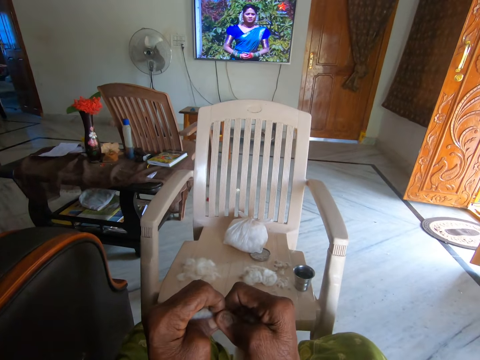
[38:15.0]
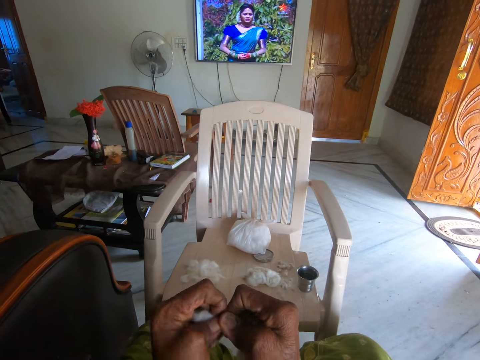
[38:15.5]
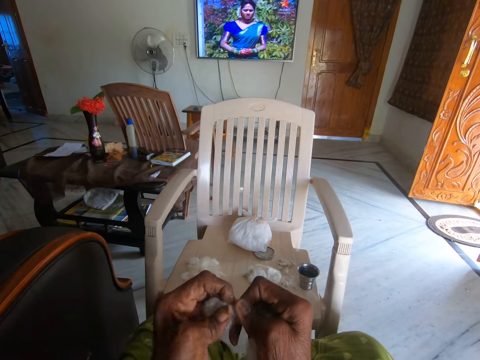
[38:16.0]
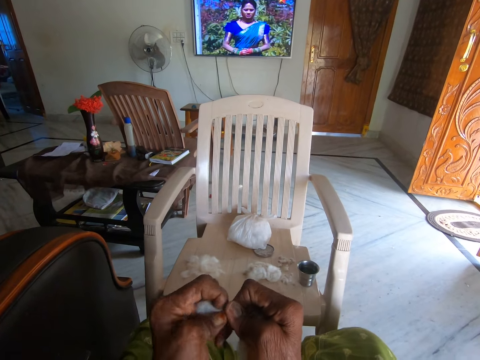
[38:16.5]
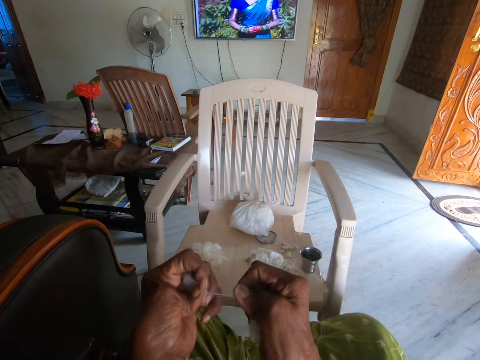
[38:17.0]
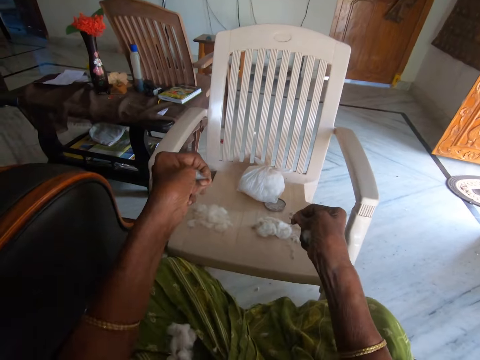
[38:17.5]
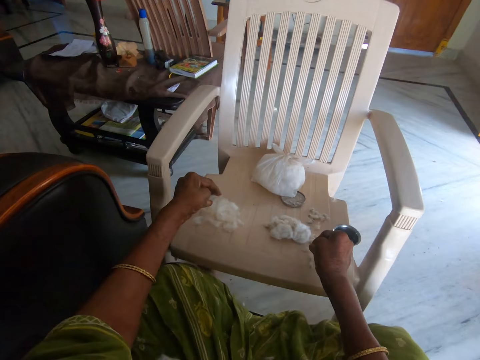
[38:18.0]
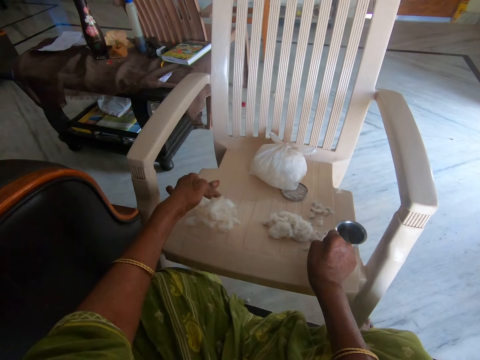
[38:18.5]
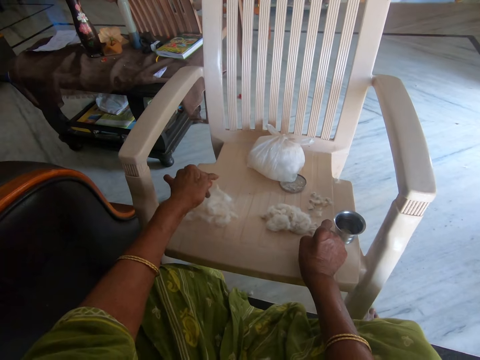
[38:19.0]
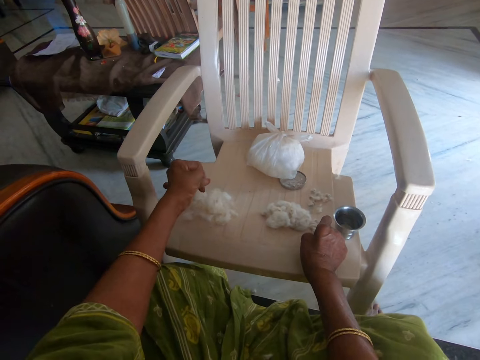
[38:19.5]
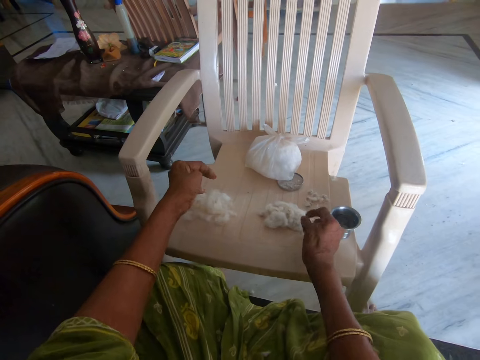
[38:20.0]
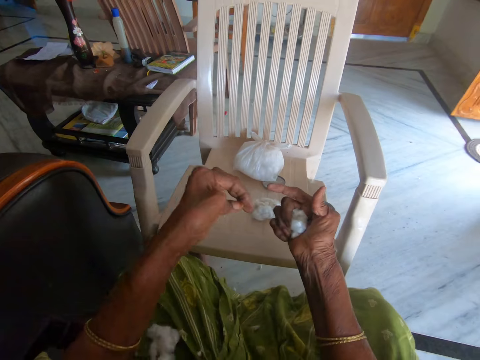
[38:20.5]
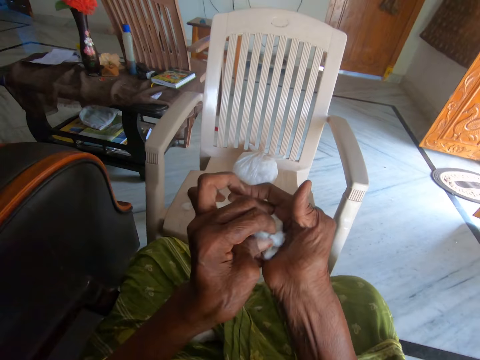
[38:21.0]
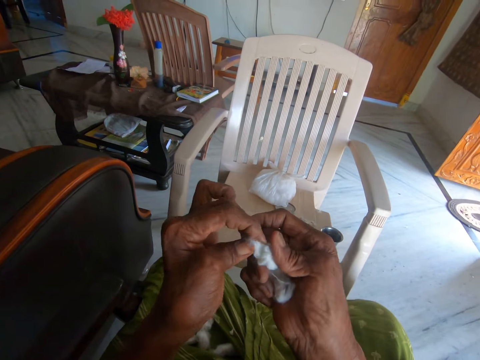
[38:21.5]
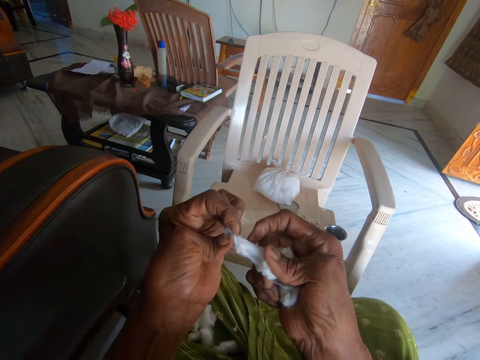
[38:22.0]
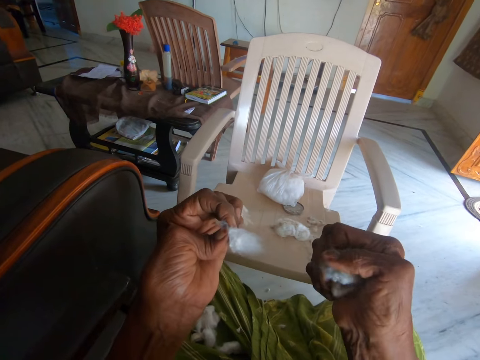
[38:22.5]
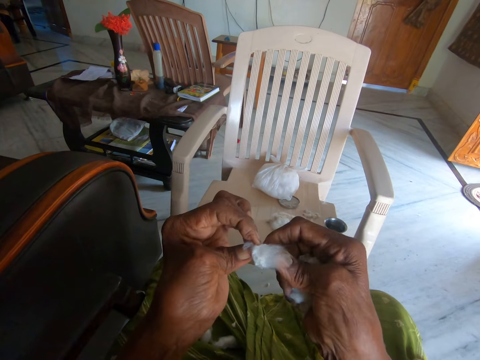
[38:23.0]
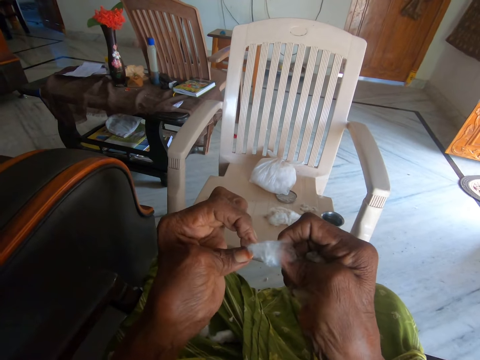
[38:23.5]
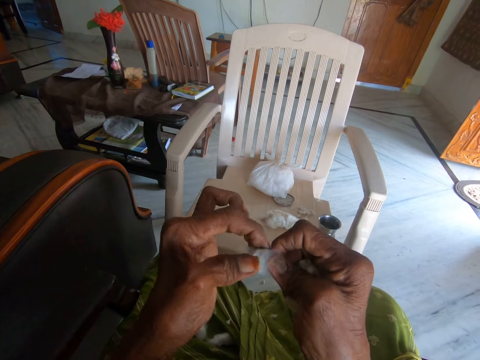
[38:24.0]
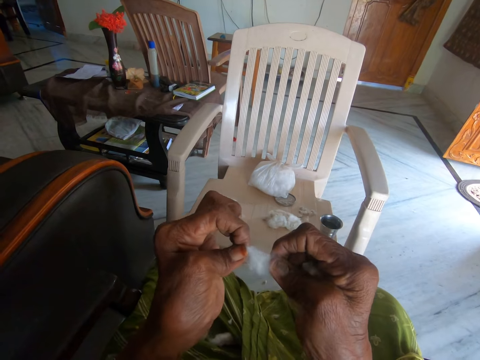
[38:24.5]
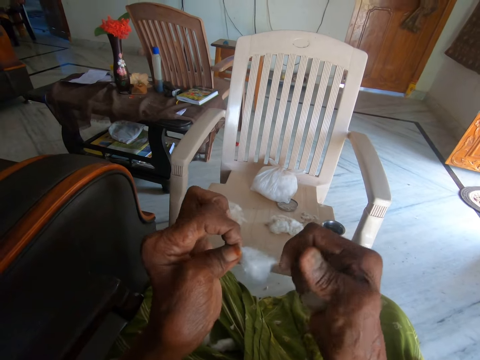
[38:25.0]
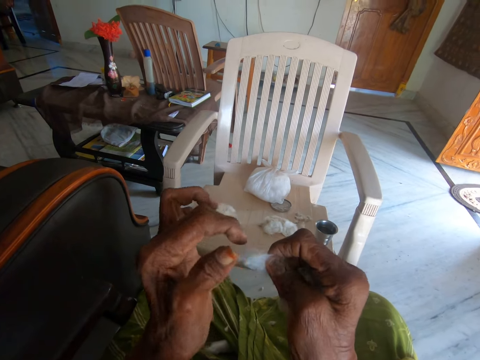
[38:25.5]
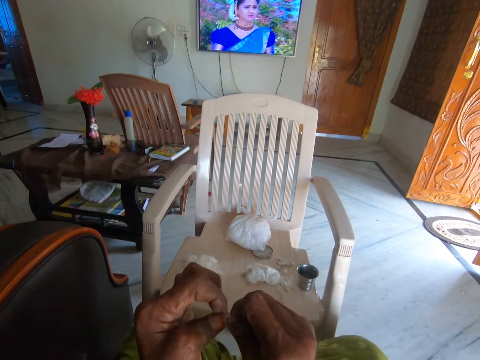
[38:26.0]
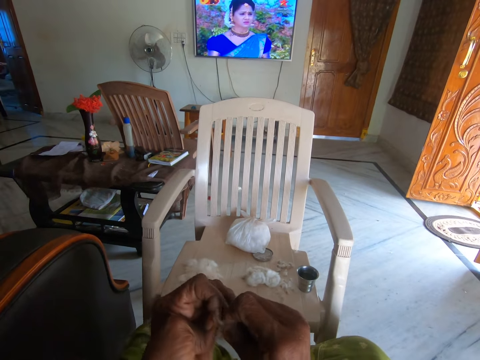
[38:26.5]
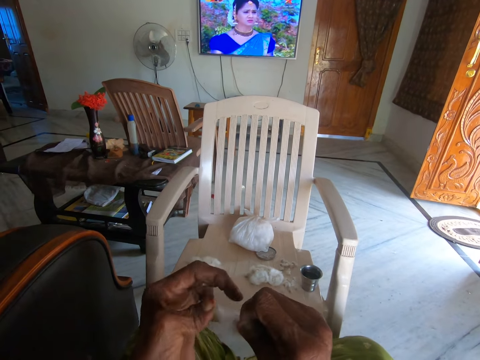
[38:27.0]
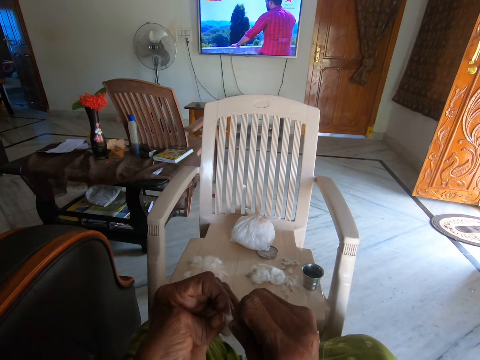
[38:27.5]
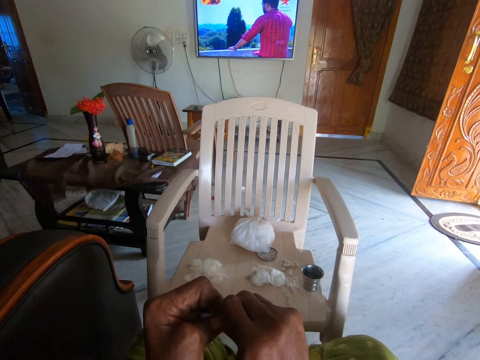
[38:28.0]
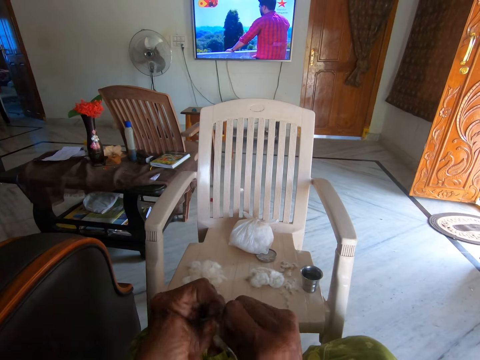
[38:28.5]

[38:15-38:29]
The camera wearer drops cotton wool and dirt on the plastic chair with both hands. She picks the cotton wool from her right hand. She holds the cotton wool. She separates the cotton wool from the dirt with both hands.

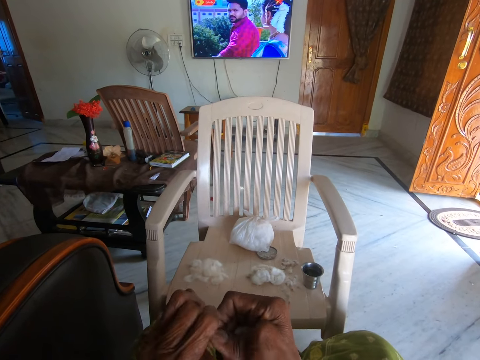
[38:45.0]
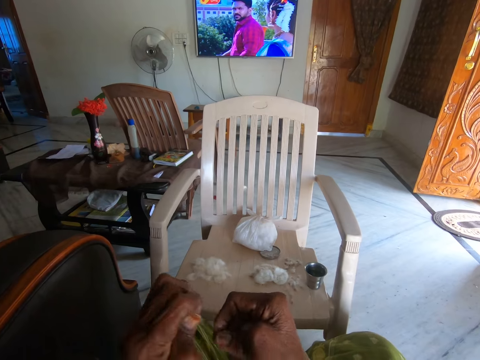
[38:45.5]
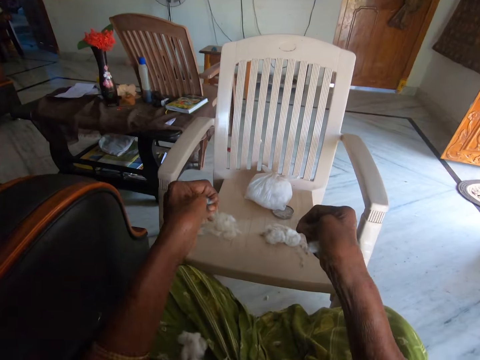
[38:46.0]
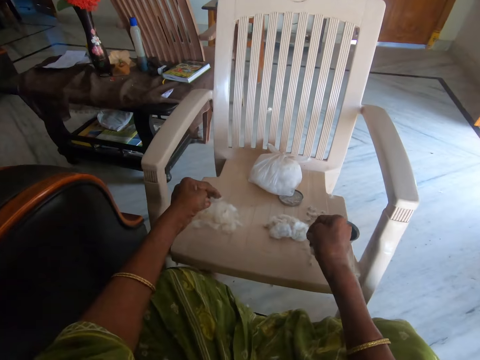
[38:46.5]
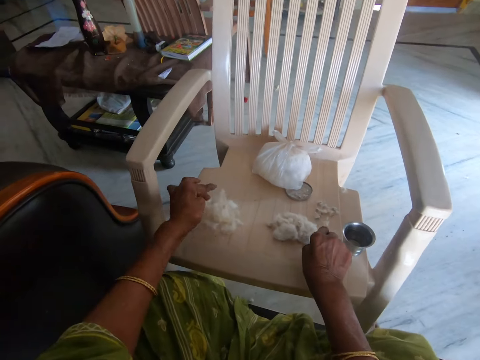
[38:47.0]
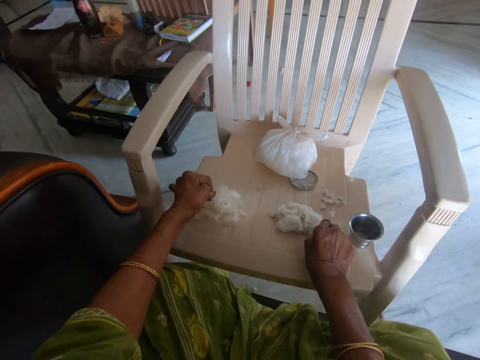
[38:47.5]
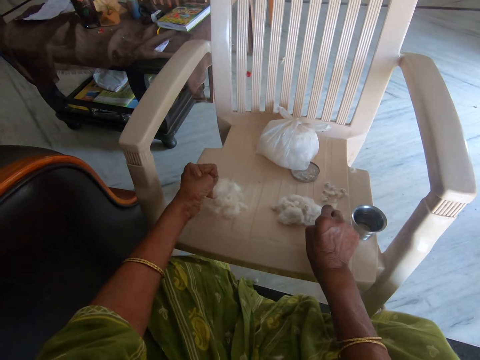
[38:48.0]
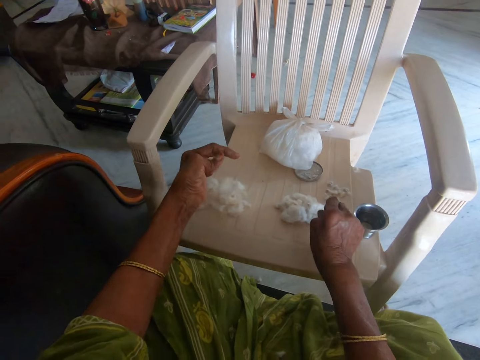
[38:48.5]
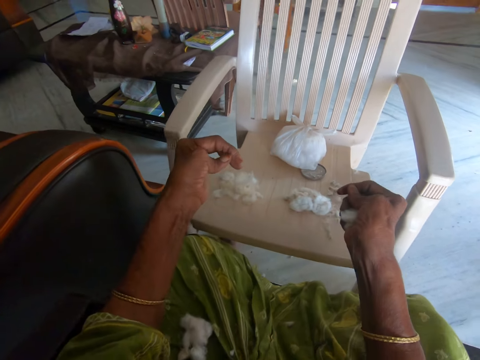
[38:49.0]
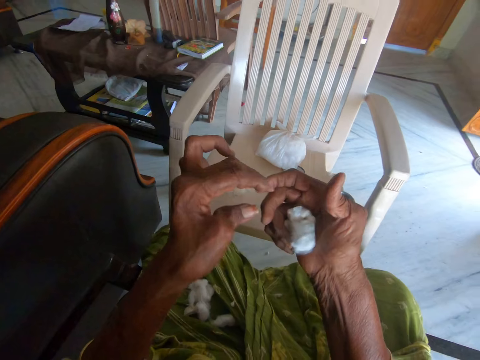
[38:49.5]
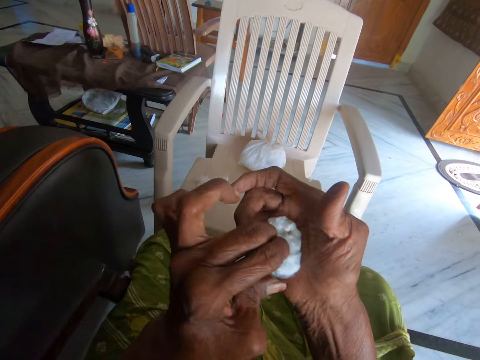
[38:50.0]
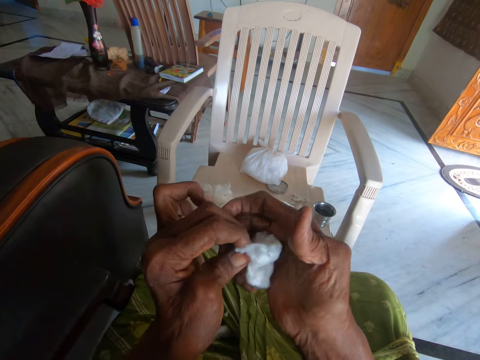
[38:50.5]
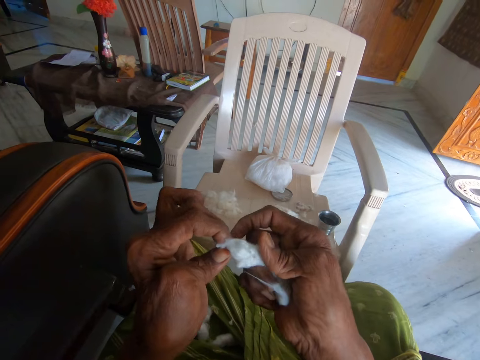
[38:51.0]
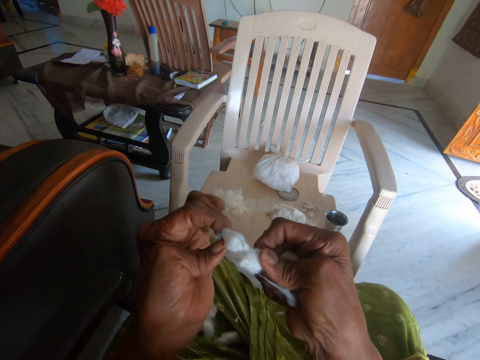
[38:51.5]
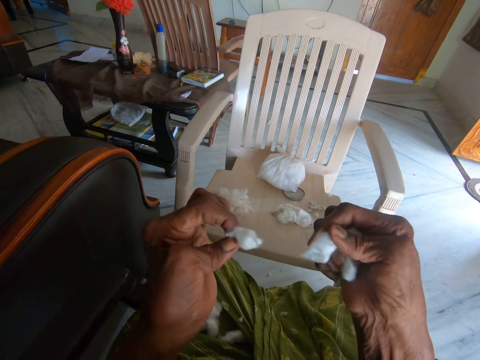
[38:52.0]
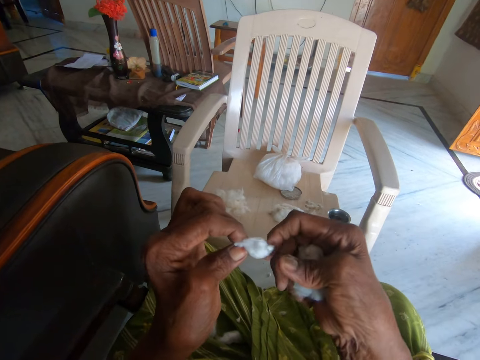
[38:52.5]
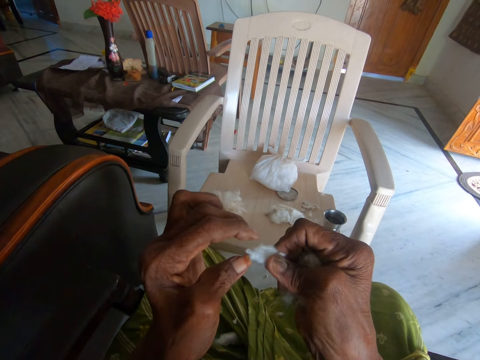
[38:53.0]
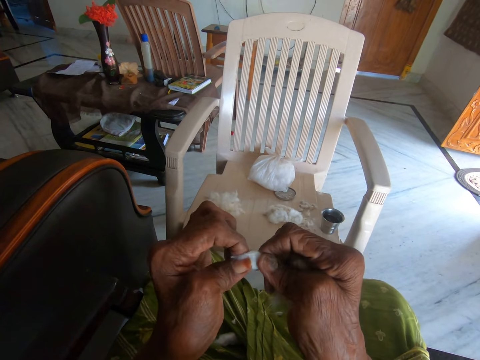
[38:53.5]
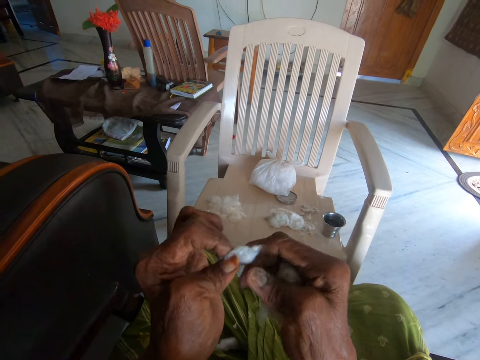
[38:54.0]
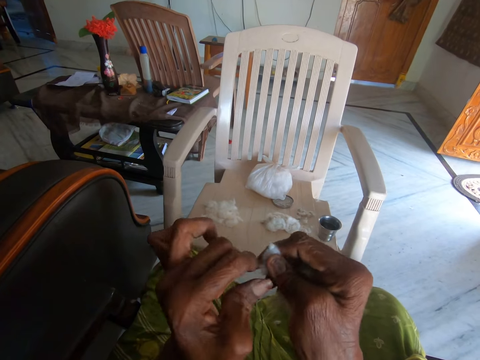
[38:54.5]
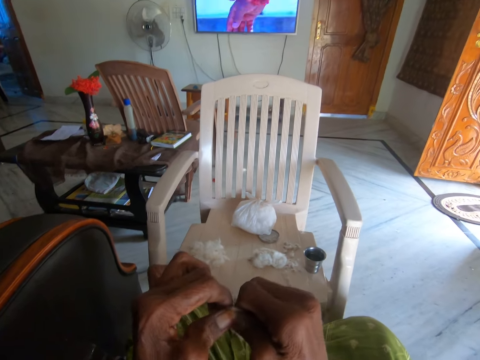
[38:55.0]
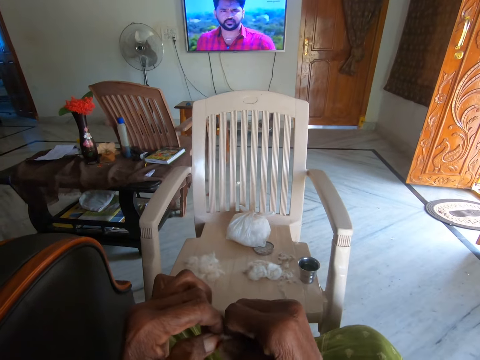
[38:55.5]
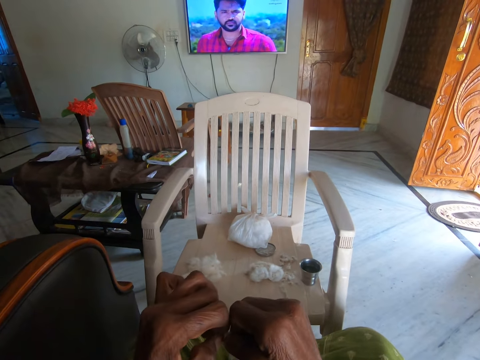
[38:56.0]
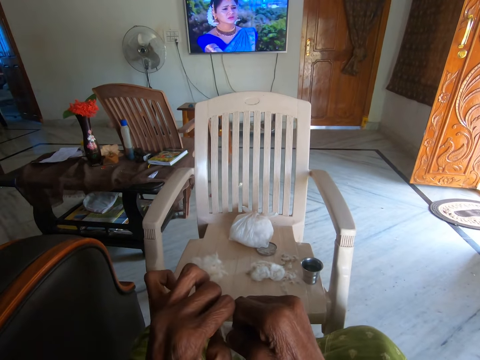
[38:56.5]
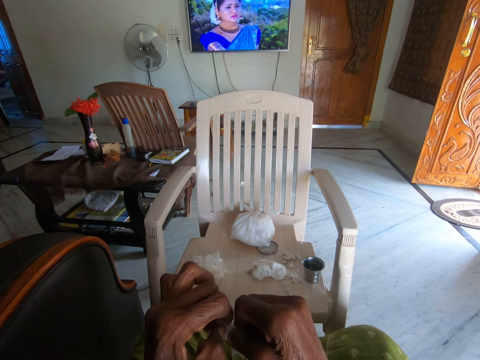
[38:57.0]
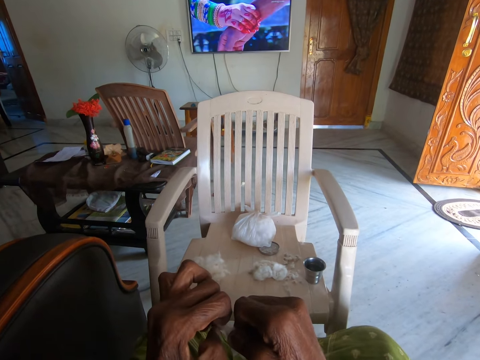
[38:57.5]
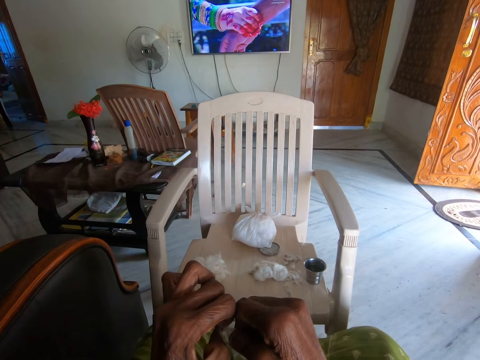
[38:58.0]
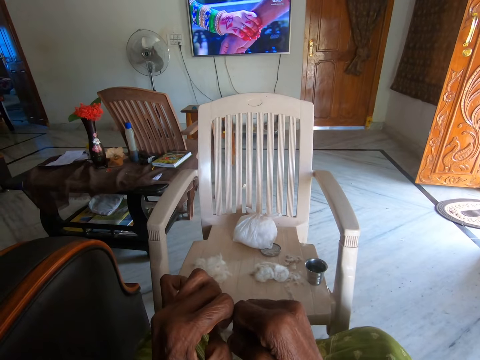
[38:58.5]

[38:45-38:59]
The camera wearer drops cotton wool and dirt on the plastic chair with both hands. She holds the cotton wool and picks the cotton wool from her right hand. She separates the cotton wool from the dirt with both hands.
